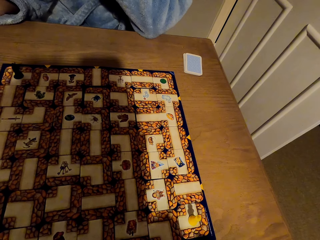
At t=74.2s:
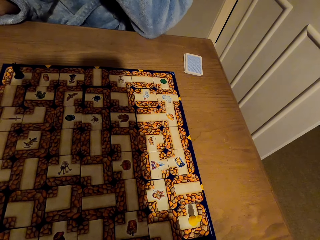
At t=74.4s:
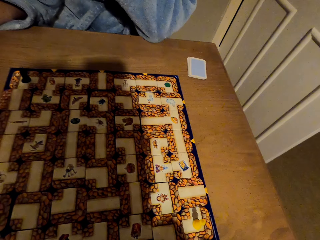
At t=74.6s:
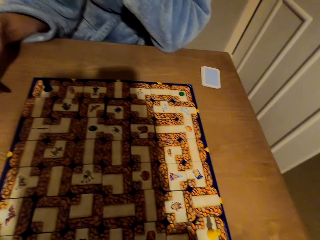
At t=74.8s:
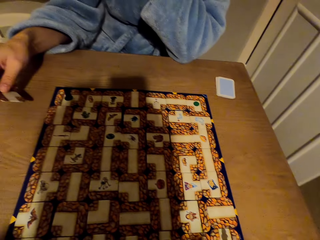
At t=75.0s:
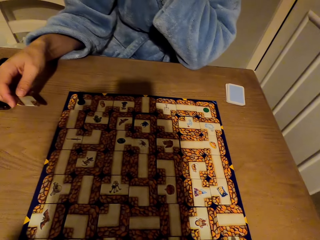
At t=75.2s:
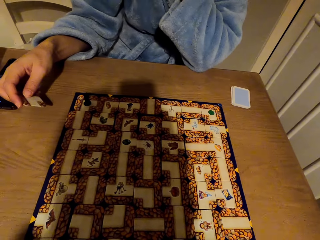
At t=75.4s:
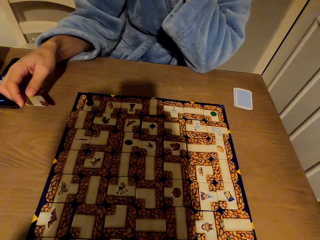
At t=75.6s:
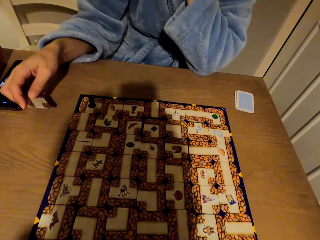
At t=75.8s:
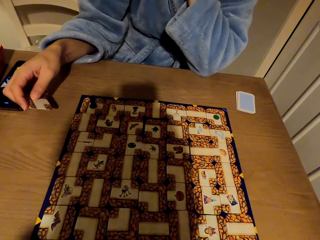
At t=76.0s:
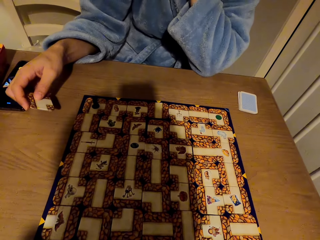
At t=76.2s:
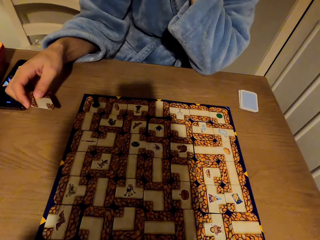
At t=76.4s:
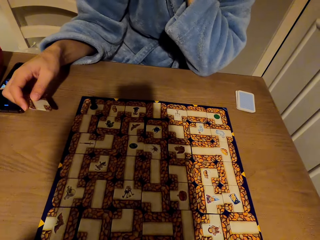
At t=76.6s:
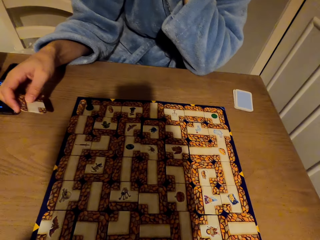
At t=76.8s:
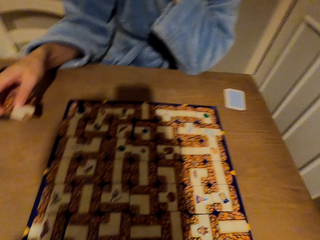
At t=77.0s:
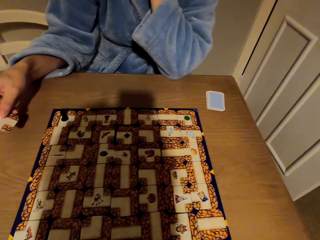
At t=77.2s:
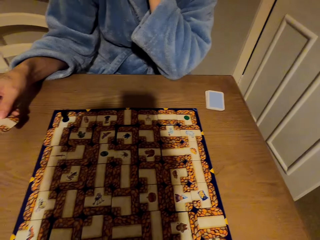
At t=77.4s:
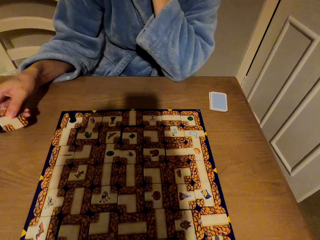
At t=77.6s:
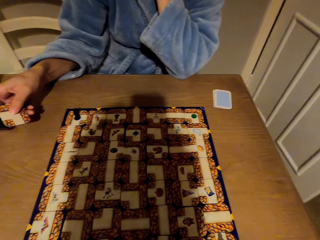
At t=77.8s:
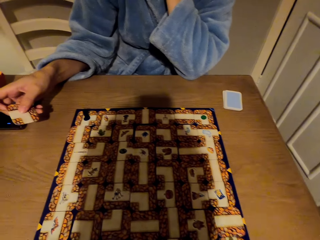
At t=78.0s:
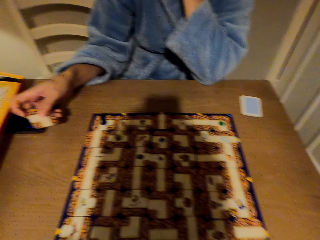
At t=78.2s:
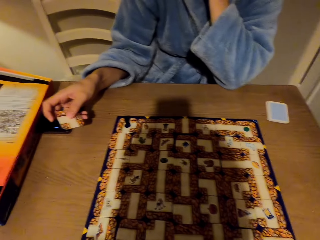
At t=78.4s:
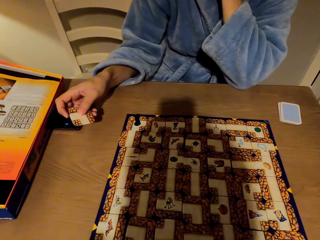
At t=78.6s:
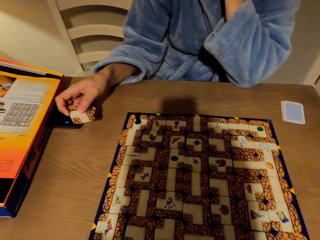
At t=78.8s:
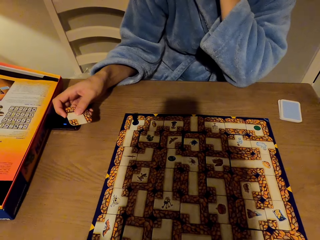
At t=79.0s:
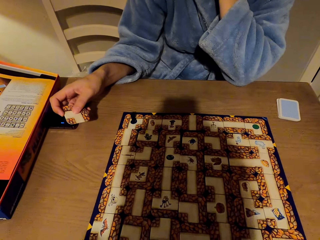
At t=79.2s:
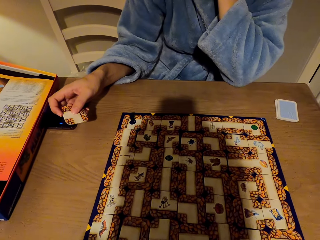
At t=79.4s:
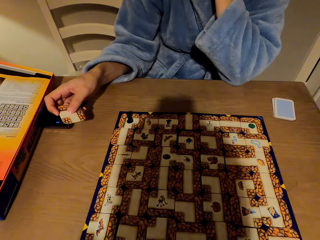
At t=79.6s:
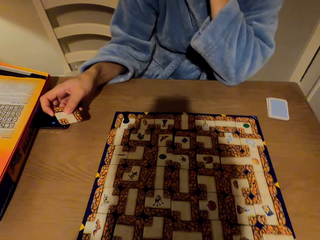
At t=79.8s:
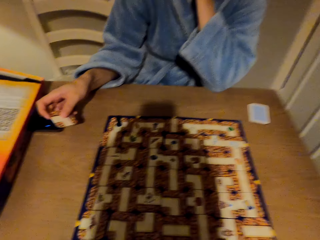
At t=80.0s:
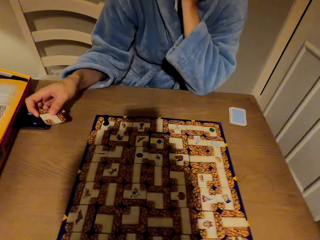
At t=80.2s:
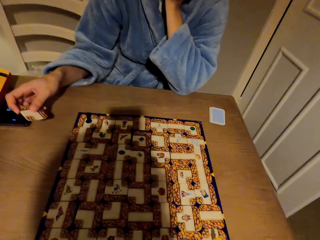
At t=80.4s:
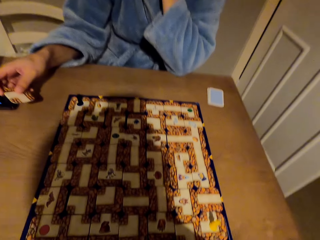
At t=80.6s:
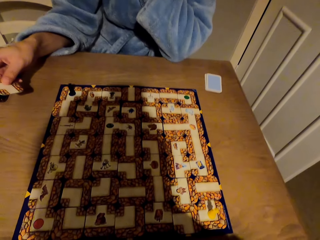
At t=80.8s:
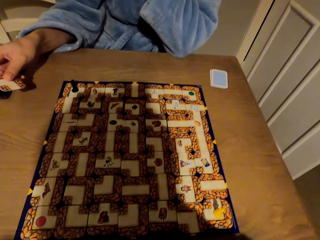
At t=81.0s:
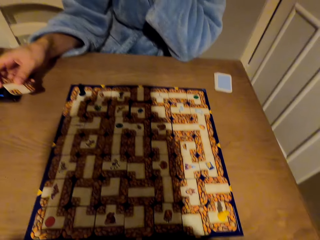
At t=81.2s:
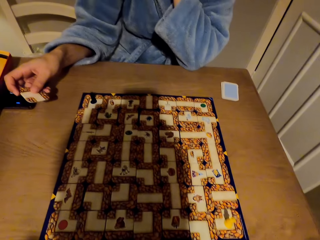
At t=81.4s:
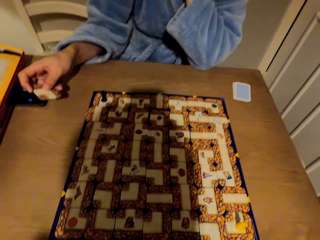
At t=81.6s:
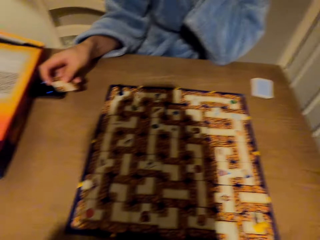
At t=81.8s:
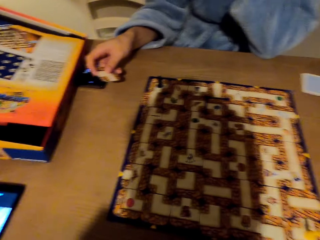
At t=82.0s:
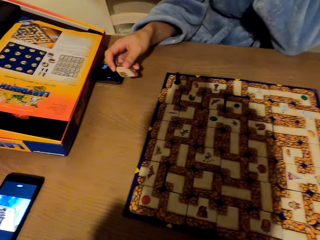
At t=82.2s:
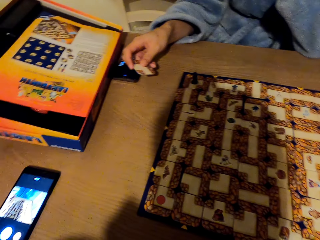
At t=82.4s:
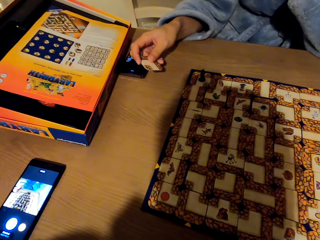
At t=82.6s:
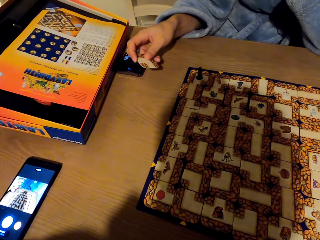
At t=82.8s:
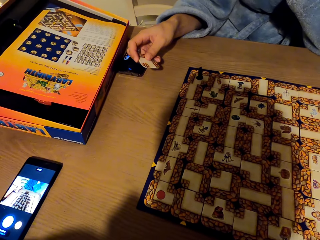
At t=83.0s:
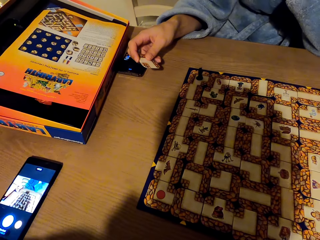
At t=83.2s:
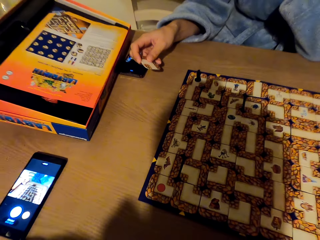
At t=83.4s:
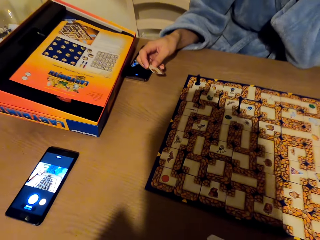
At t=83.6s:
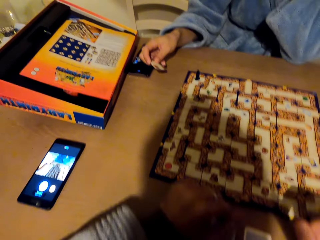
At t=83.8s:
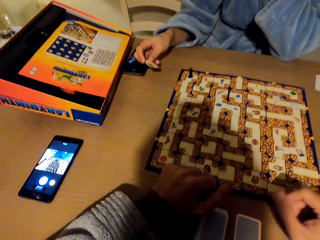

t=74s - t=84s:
A person stares at the tile, turns the tile, and stares at the labyrinth board game.

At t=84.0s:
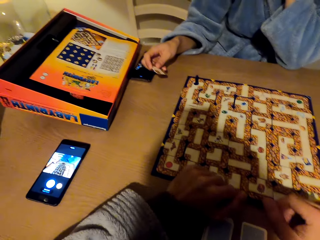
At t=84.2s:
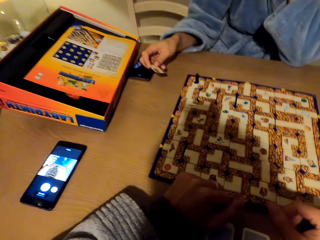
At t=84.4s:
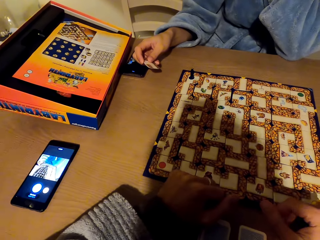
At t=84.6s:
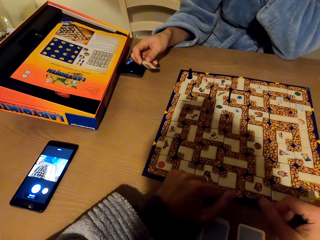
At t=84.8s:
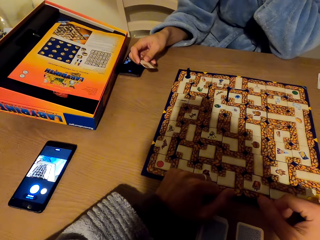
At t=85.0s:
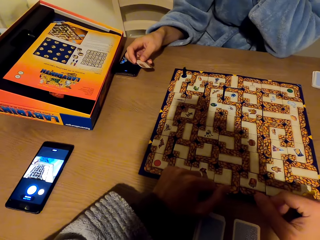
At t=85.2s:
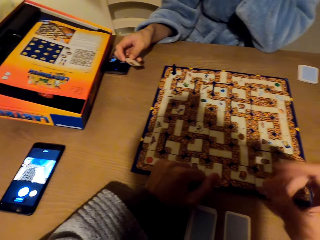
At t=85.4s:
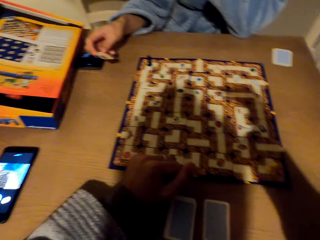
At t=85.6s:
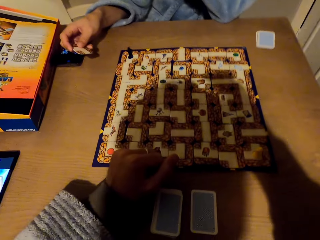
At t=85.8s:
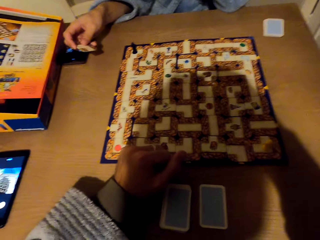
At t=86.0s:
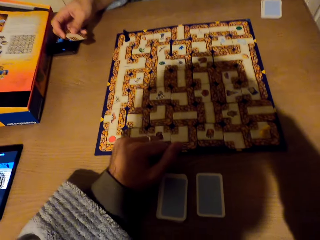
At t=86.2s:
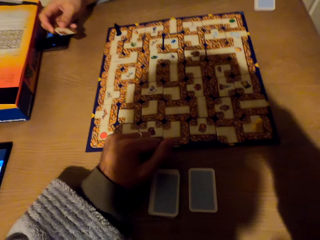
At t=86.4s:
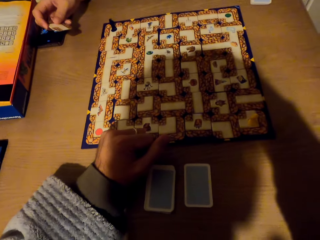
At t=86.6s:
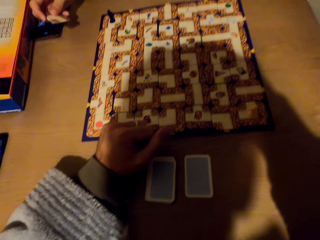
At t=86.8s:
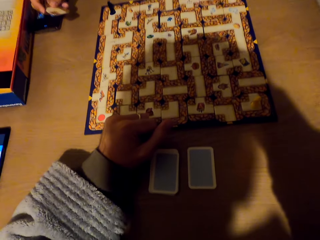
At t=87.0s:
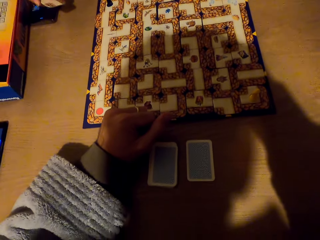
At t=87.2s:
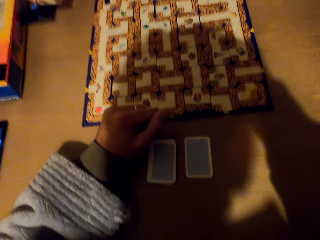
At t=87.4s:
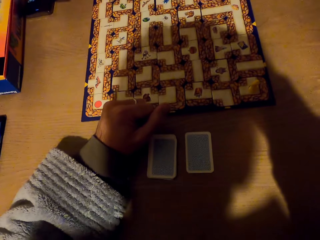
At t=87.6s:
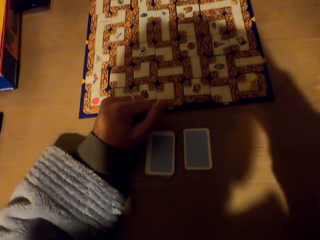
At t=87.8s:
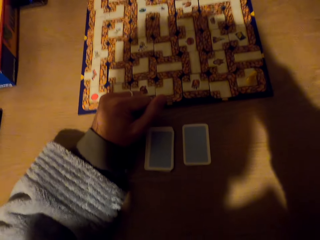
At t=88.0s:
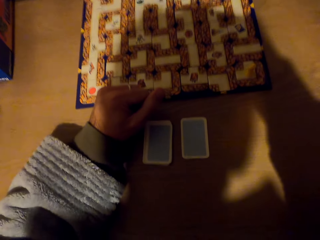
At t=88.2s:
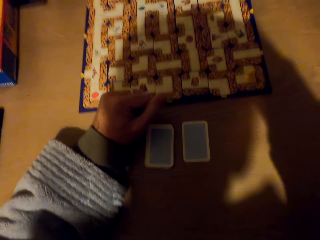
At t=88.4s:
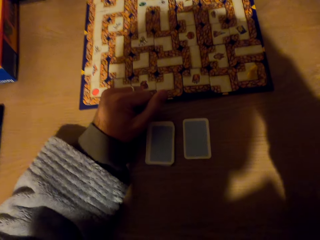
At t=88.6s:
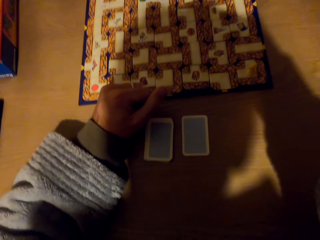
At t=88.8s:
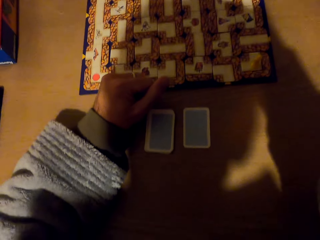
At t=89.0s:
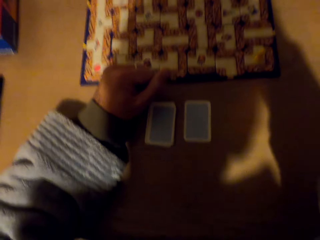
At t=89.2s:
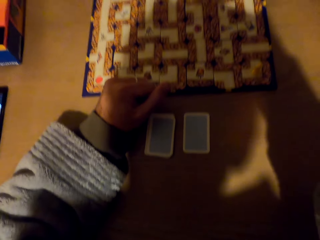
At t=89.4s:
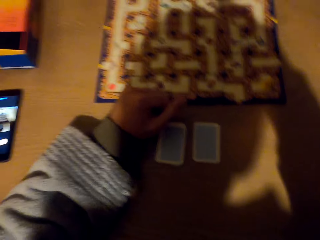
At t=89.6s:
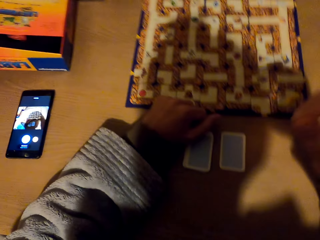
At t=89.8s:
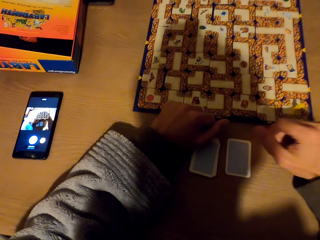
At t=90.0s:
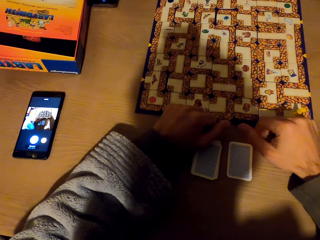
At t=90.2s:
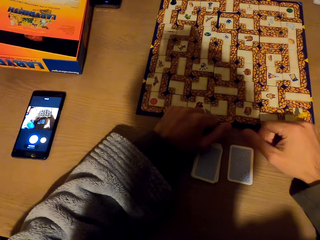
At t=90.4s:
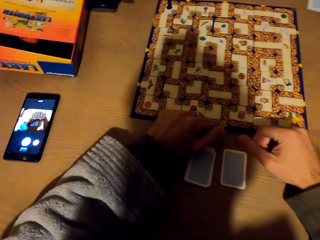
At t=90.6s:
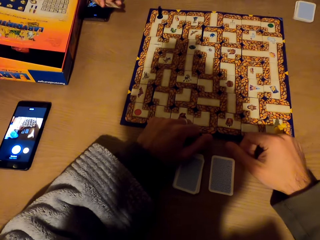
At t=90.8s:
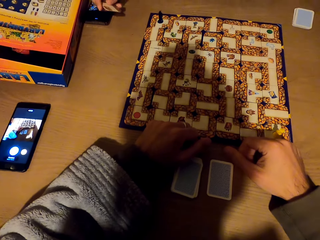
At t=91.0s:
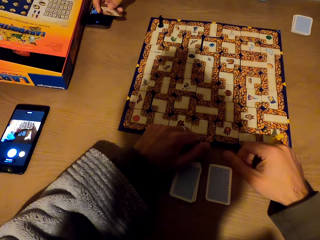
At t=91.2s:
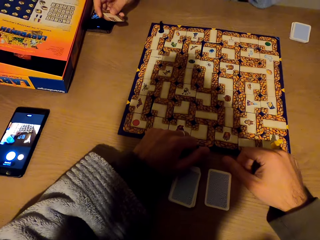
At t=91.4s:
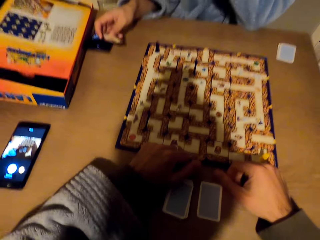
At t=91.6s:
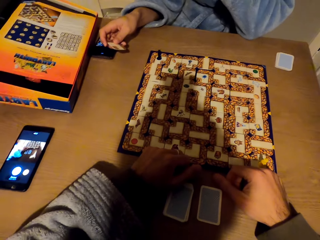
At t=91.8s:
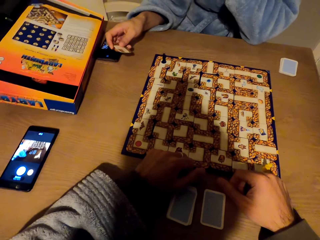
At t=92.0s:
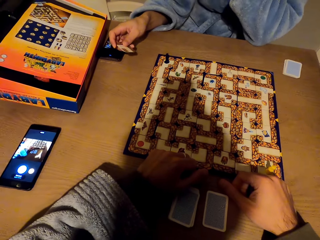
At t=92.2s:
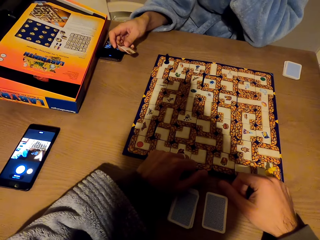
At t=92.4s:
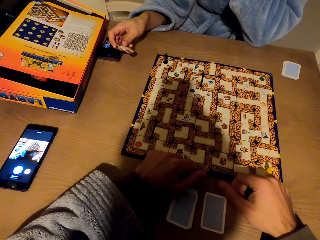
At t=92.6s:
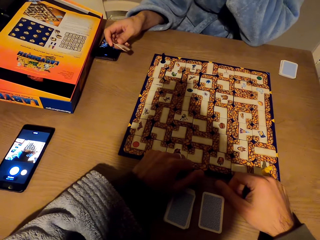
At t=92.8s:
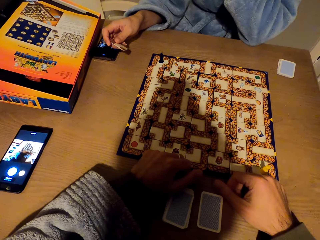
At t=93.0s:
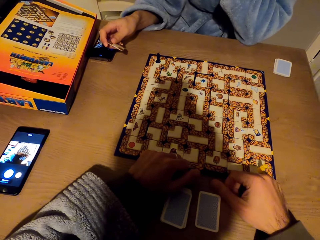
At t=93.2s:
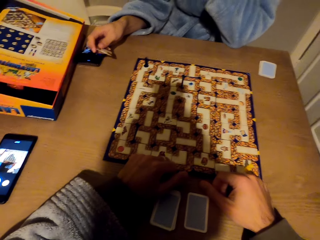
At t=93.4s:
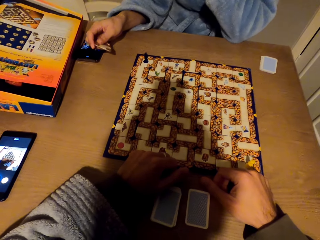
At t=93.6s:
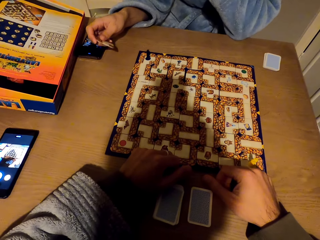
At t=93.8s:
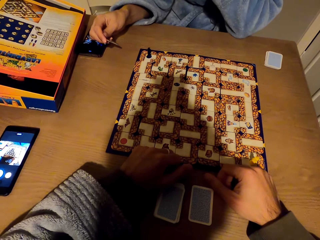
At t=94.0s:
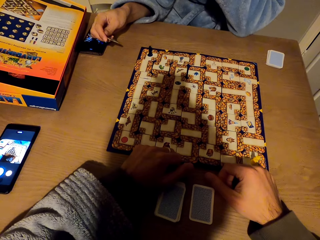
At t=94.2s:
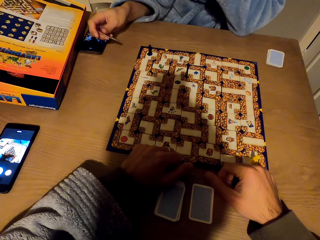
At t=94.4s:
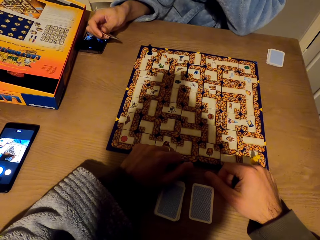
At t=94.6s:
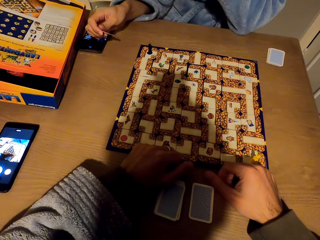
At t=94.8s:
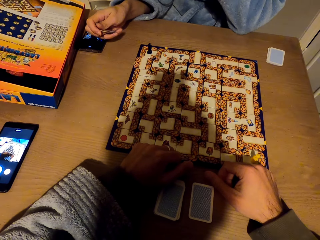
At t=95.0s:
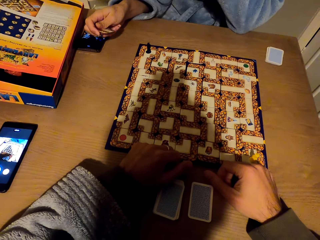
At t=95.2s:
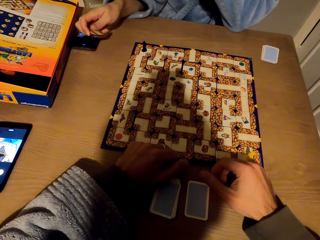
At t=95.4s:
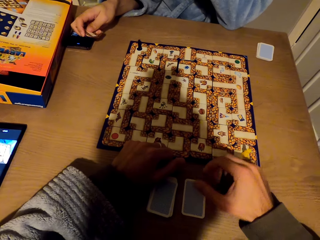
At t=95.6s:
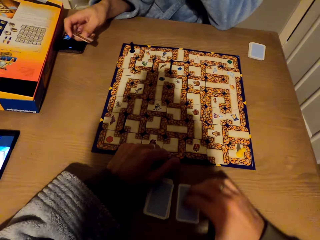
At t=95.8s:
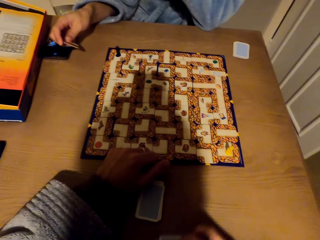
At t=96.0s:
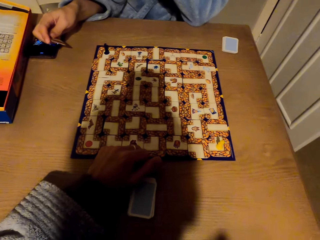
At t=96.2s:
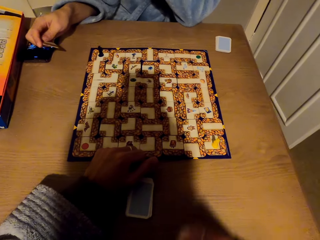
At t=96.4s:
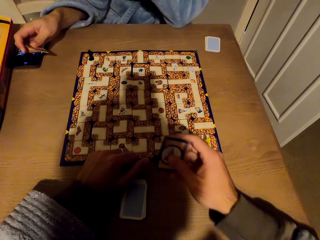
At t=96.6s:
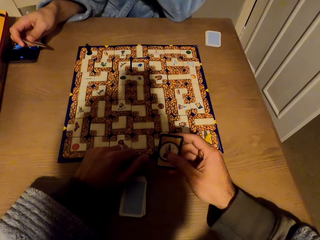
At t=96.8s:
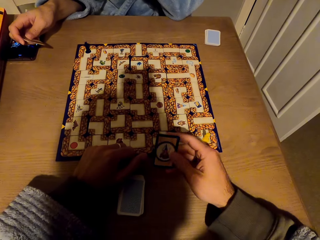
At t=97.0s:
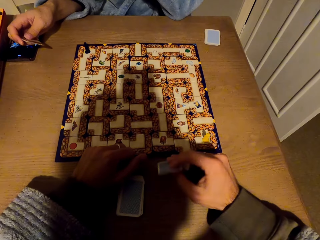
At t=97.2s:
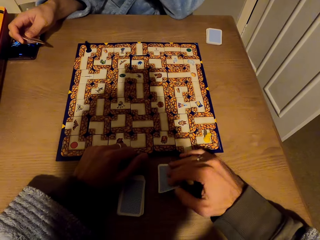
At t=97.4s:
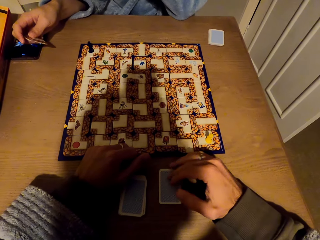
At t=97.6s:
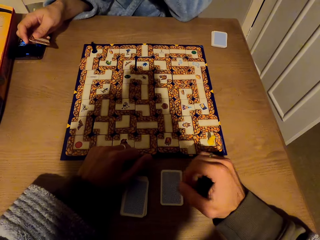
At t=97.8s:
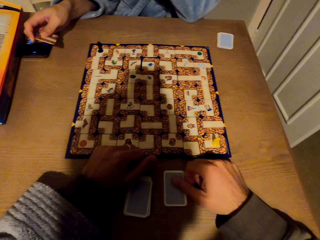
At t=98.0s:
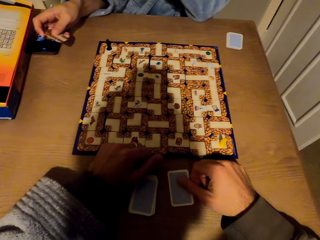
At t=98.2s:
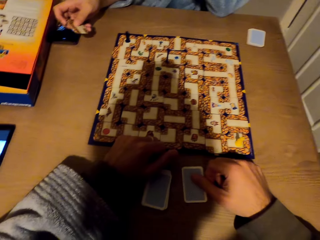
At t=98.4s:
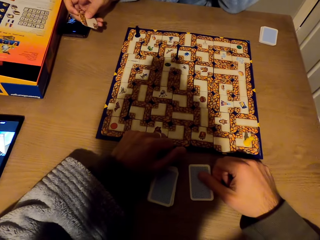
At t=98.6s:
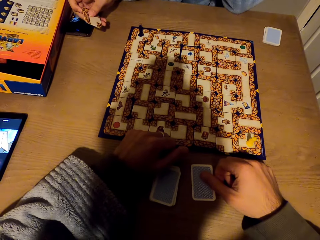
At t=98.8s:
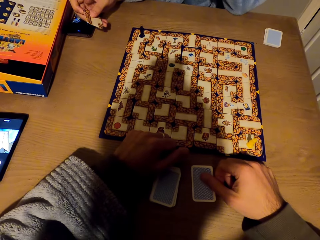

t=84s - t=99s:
The camera wearer places a hand on the table. They look at a mobile phone, raise the right hand towards something, and adjust the camera. They withdraw the right hand from something. They place the hand on the table. They look around. They pick a card from the table with the right hand. A person turns a tile. The camera wearer stares at the card. The person stares at the labyrinth board game. The camera wearer returns the card on the table with the right hand. They look around.
